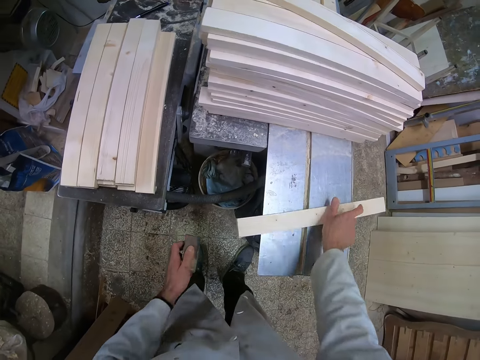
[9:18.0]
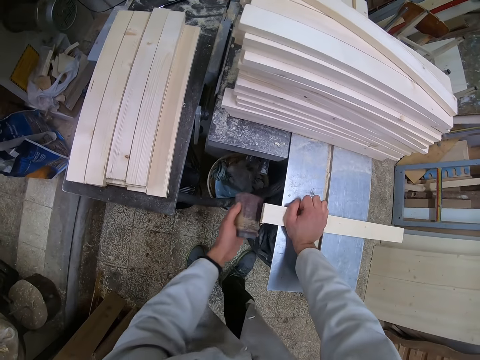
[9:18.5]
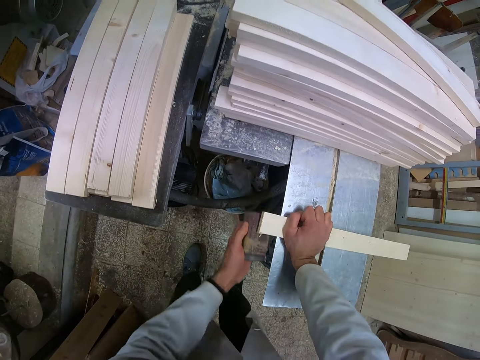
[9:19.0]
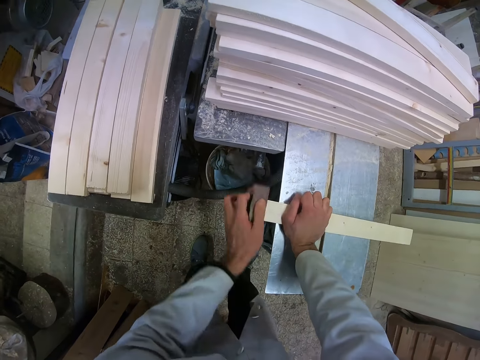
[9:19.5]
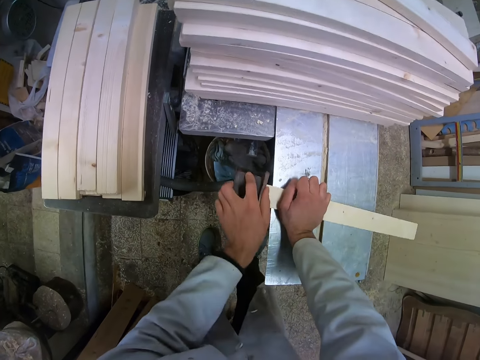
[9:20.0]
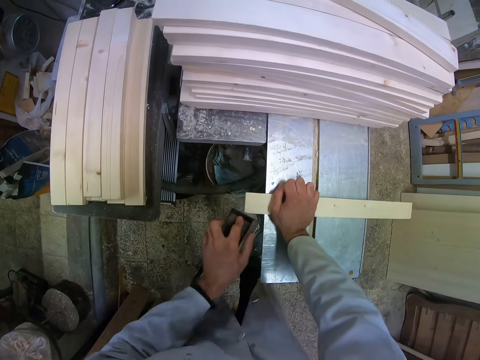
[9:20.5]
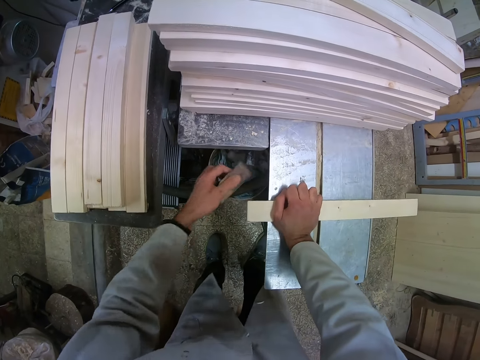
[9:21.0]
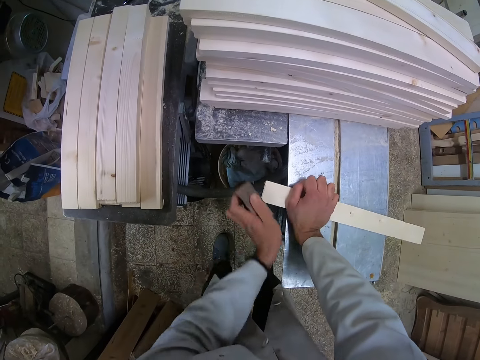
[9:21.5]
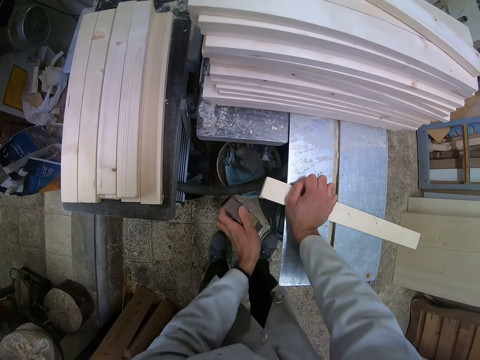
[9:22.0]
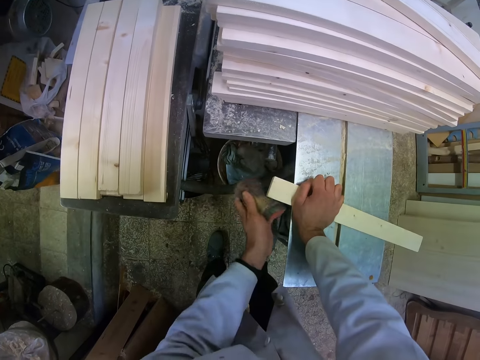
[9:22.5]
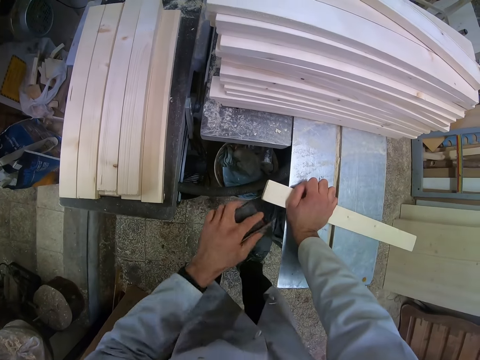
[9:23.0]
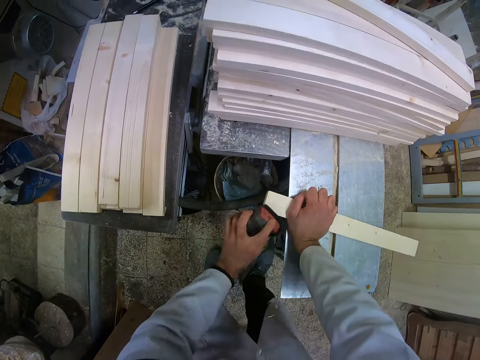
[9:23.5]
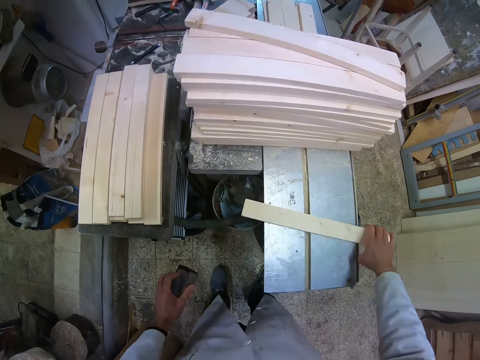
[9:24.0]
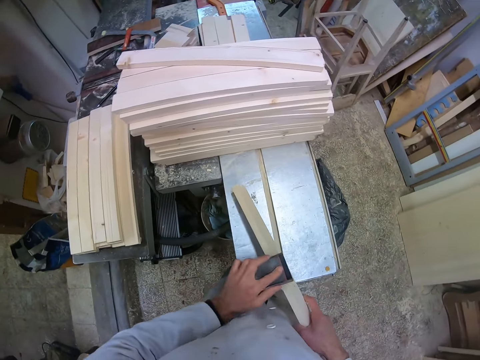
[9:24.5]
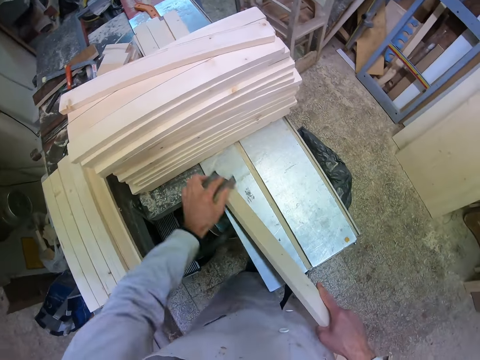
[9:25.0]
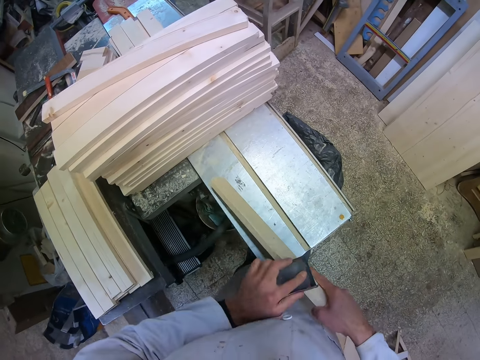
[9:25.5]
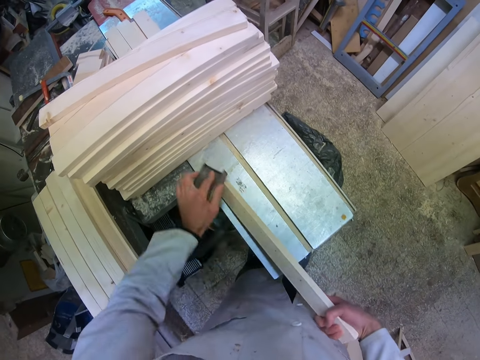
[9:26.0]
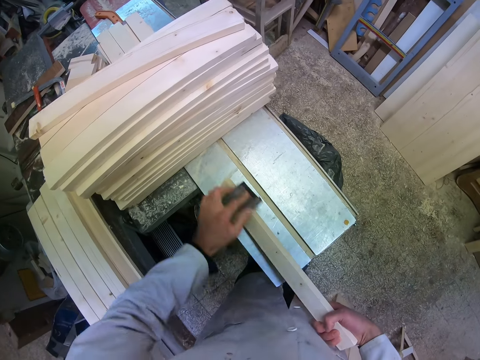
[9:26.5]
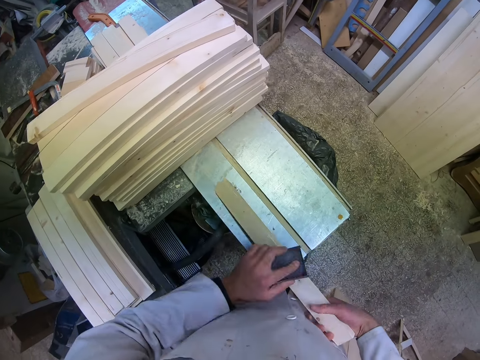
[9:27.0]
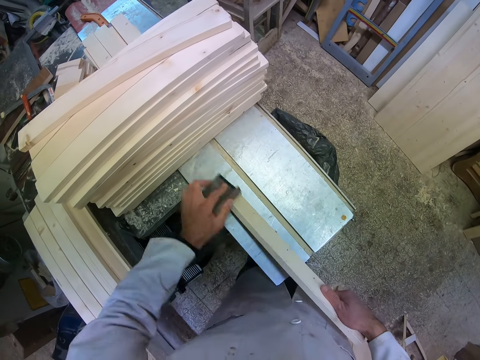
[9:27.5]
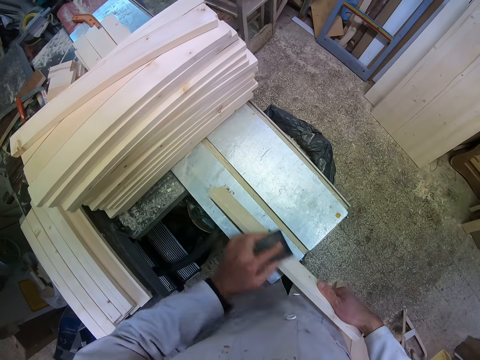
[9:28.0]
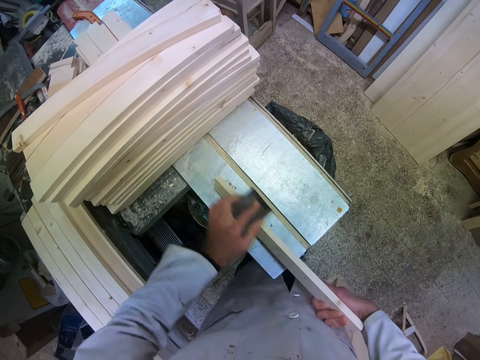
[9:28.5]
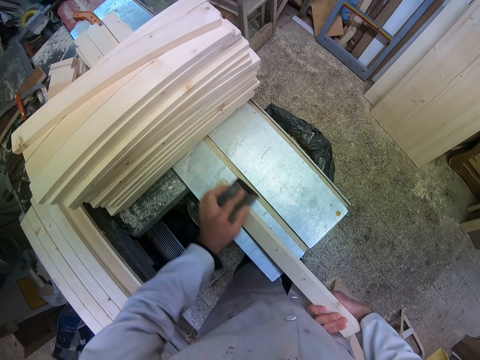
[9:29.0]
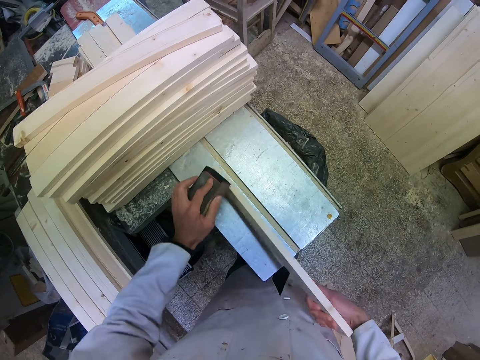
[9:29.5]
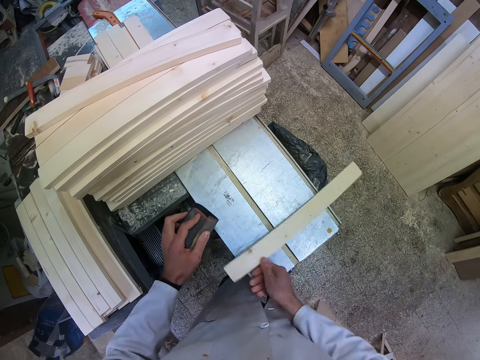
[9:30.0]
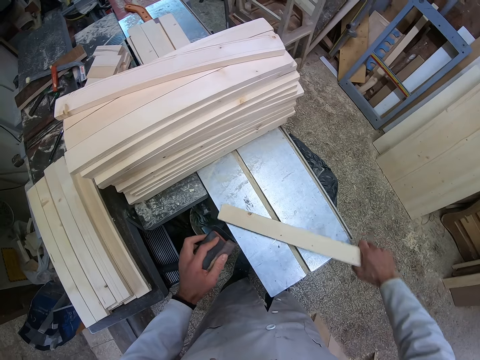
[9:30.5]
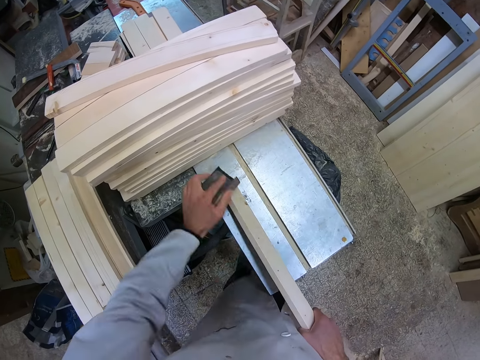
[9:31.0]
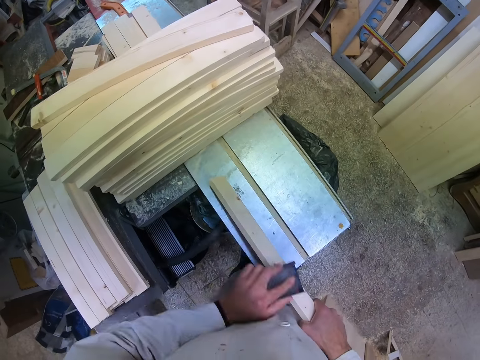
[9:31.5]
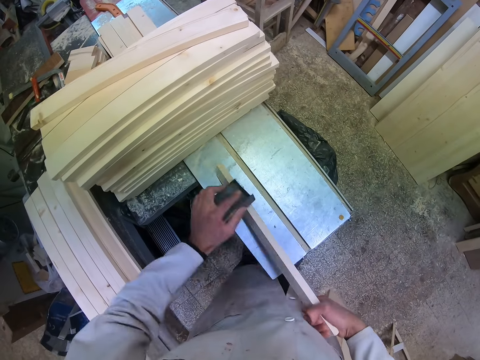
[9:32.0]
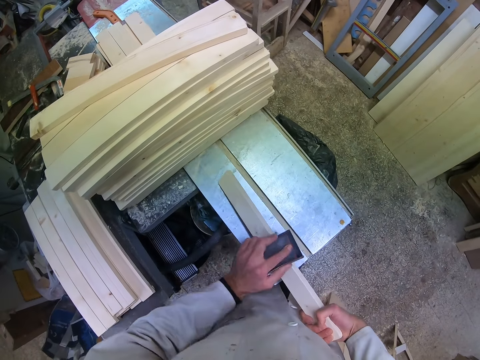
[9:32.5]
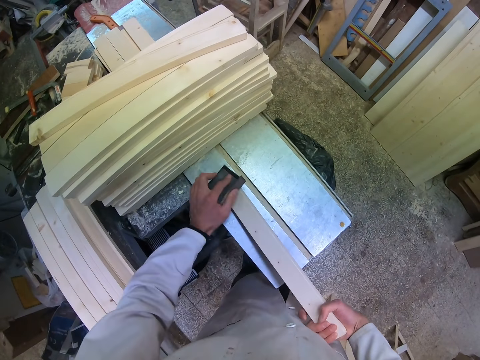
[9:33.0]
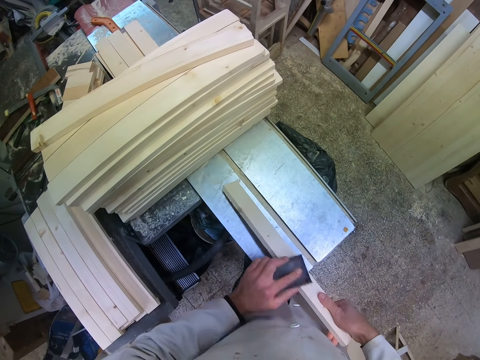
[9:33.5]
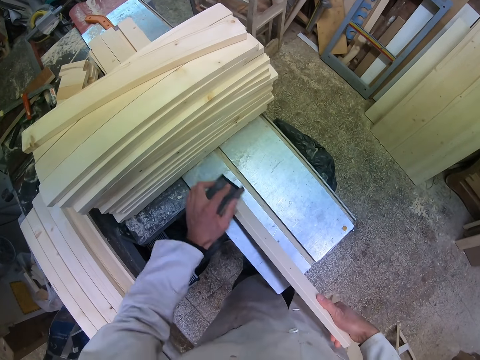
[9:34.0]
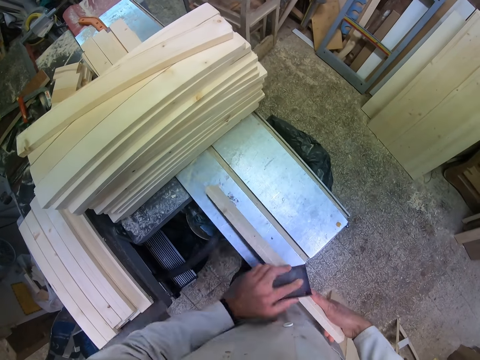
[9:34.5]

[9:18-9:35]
The camera wearer stops smoothening. They flip the rectangular dowel or piece of wood. They smoothen the piece of wood with the sandpaper. They hold up one side of the rectangular dowel. They continue smoothening. They stop smoothening. They flip the rectangular dowel. They smoothen the piece of wood with the sandpaper.

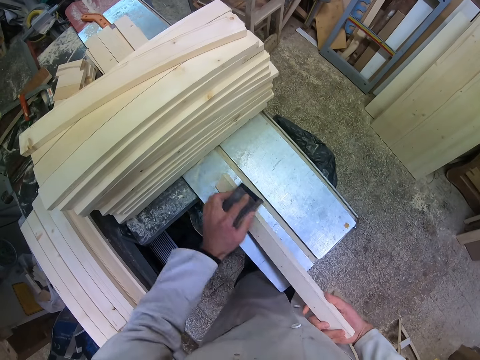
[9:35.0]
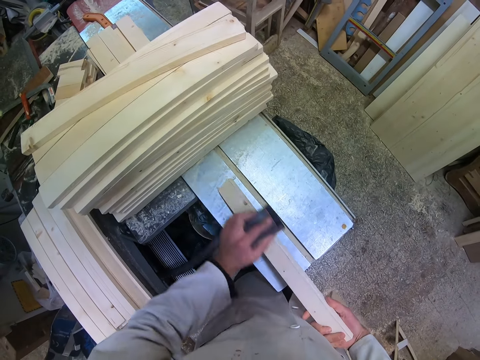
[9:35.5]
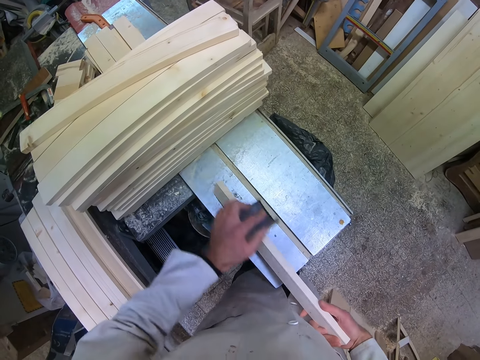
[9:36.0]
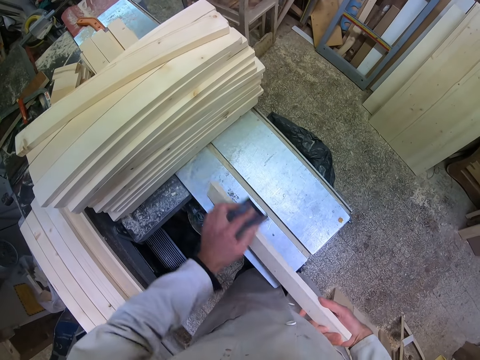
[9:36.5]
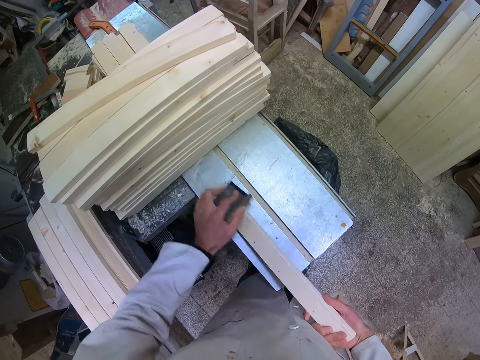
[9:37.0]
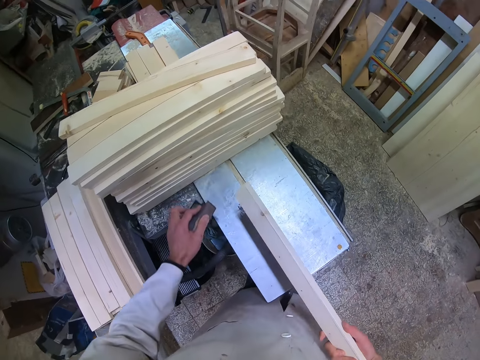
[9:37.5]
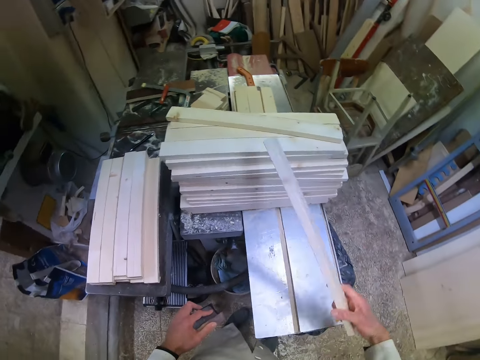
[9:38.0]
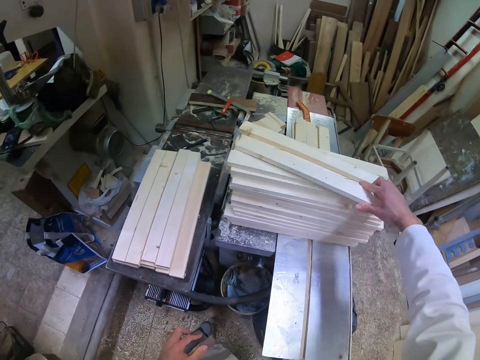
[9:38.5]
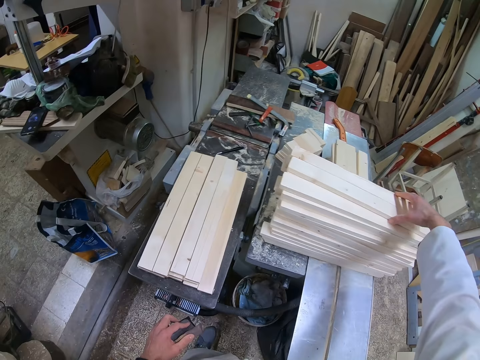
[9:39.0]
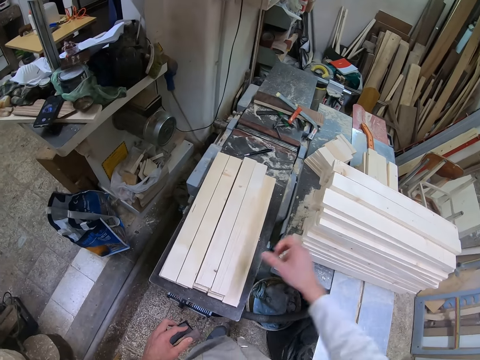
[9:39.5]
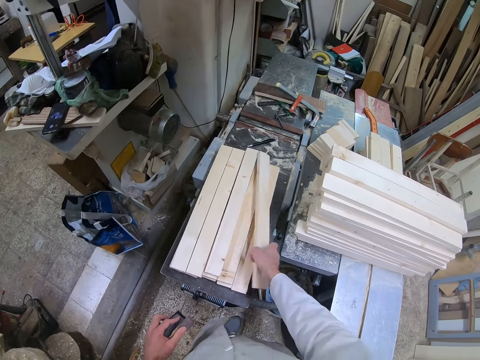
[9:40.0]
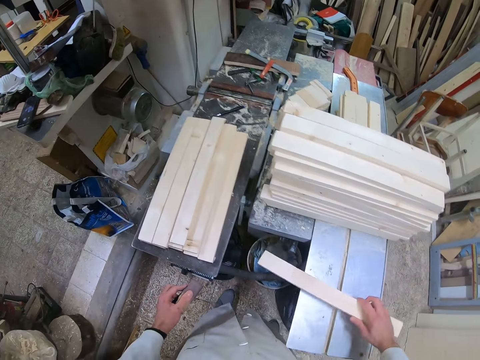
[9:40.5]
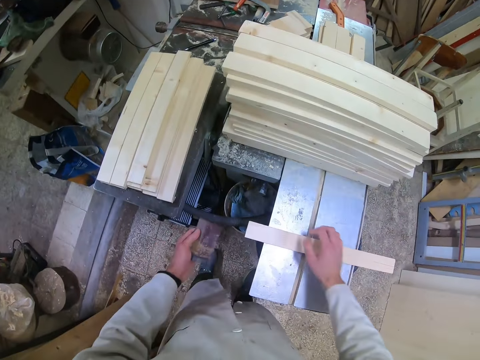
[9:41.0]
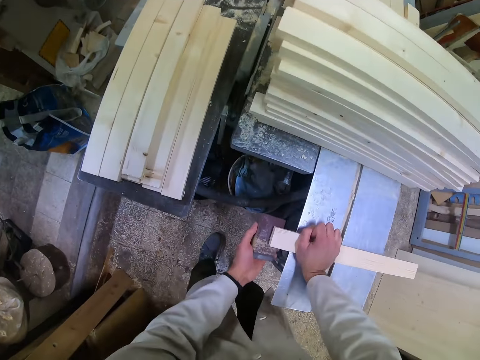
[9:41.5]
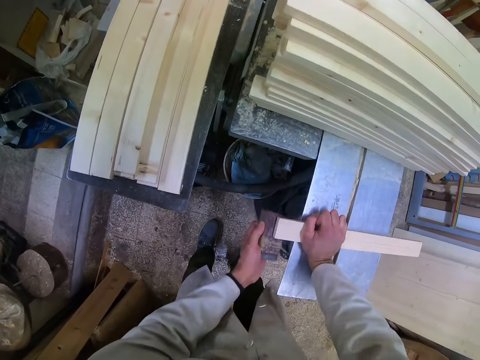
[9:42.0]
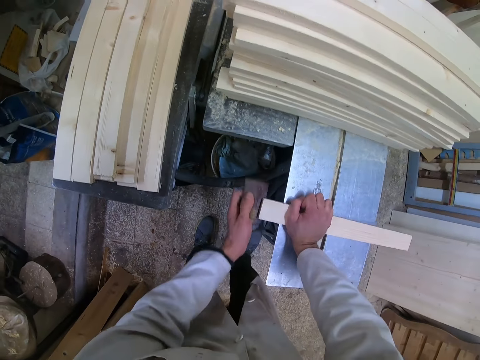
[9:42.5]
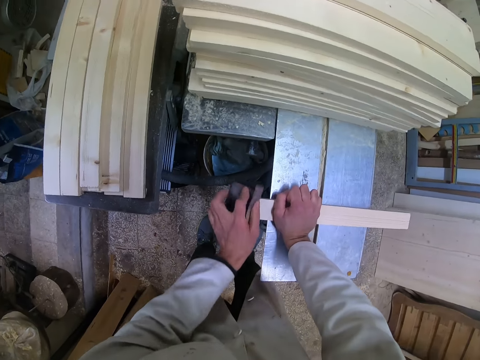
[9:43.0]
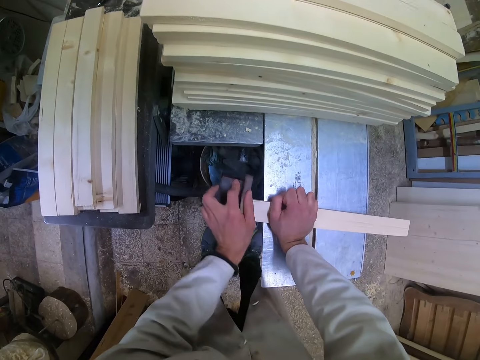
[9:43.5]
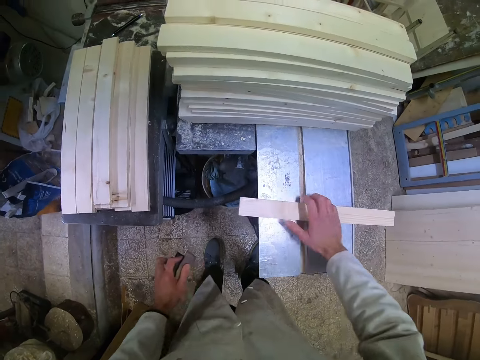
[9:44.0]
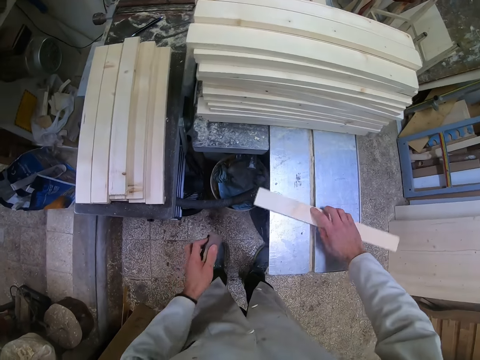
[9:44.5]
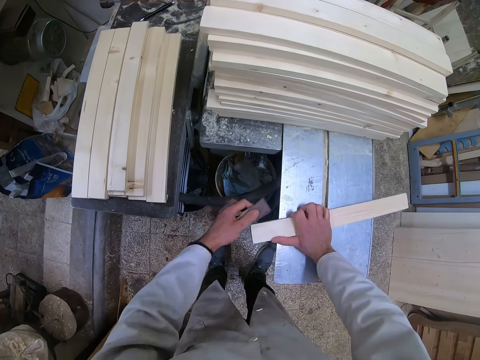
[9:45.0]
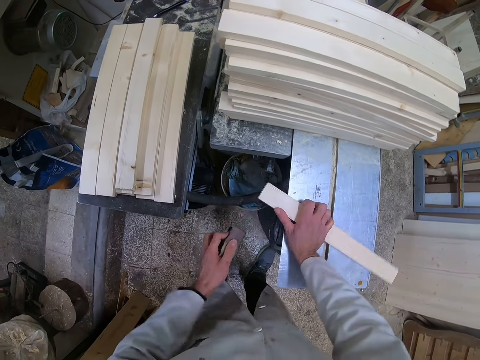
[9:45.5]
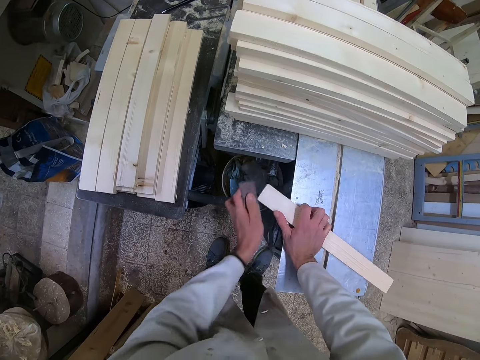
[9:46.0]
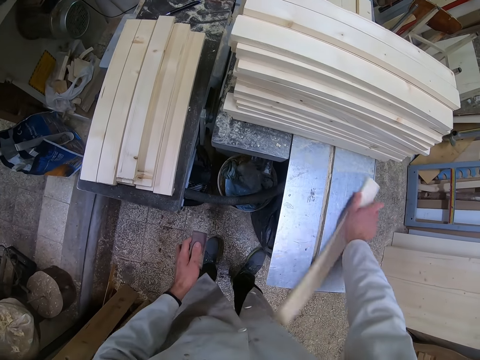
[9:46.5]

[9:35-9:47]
The camera wearer stops smoothening. He drops the piece of wood on the other pieces of wood on the cutting machine. He picks up another piece of wood or rectangular dowel with his right hand. He drops the piece of wood on the cutting machine. He smoothens the piece of wood with the sand paper. He stops smoothening, adjusts the rectangular dowel, and continues with the rectangular dowel.
